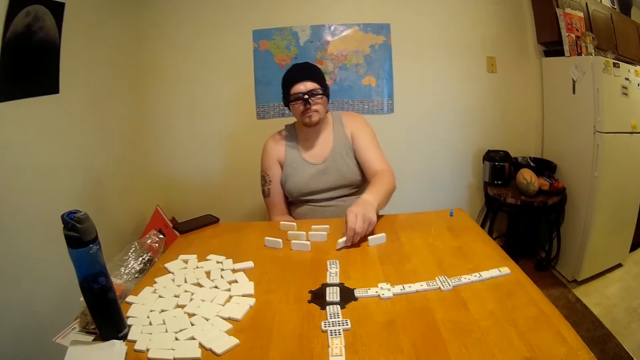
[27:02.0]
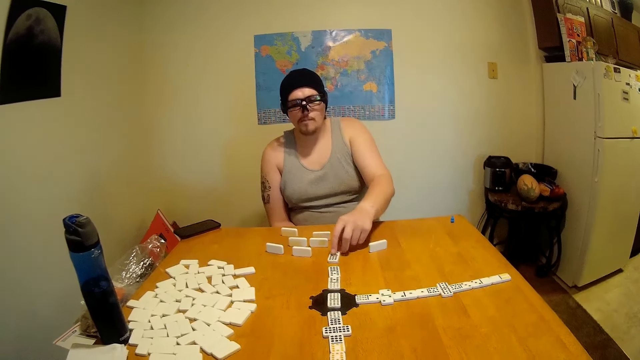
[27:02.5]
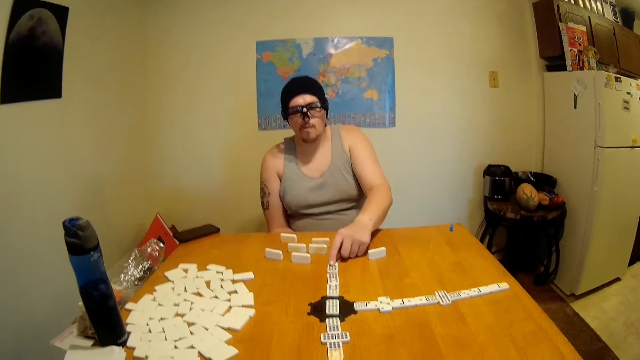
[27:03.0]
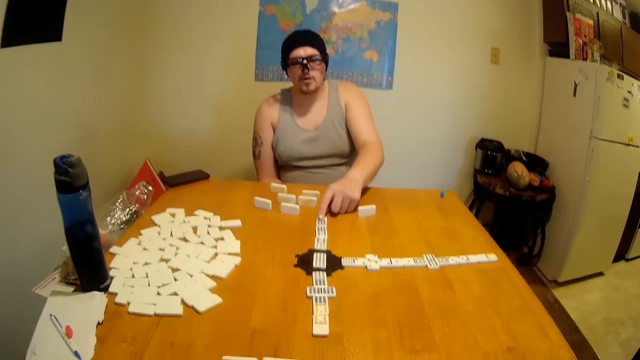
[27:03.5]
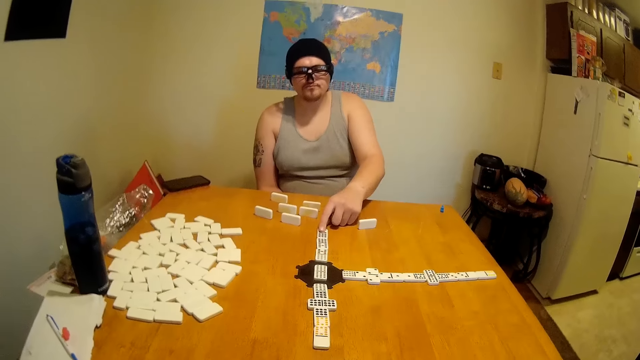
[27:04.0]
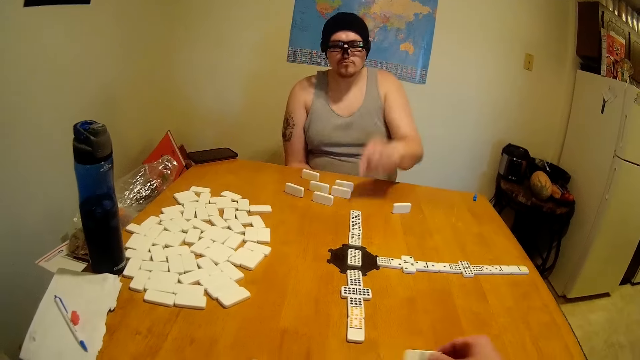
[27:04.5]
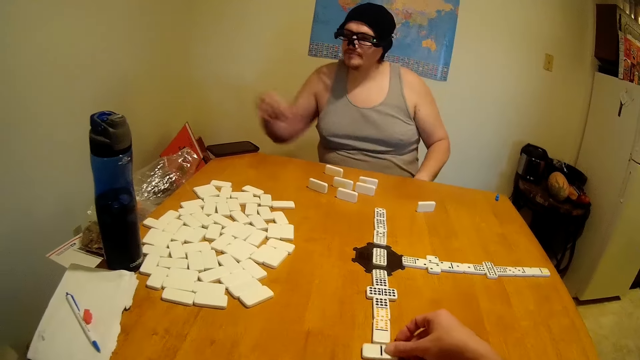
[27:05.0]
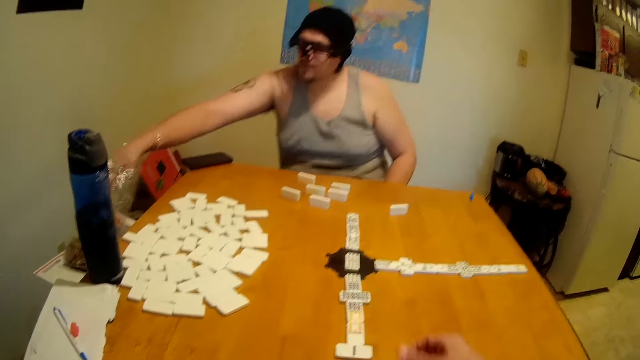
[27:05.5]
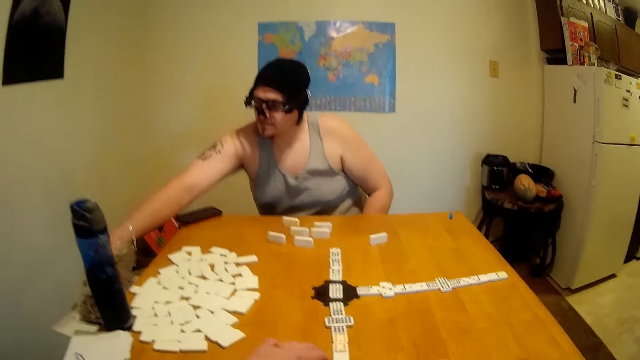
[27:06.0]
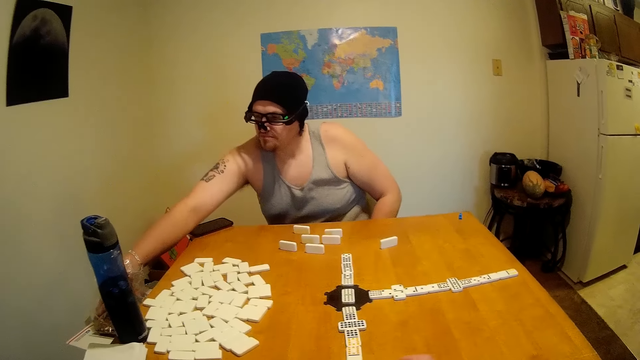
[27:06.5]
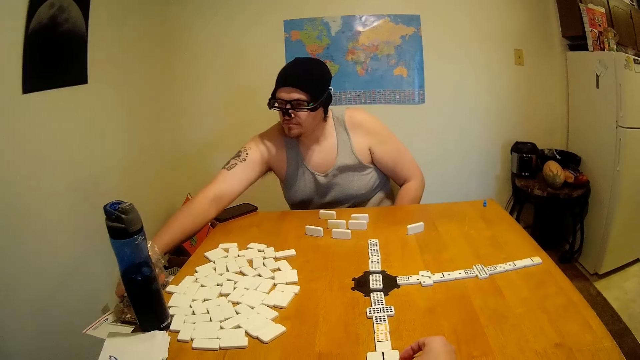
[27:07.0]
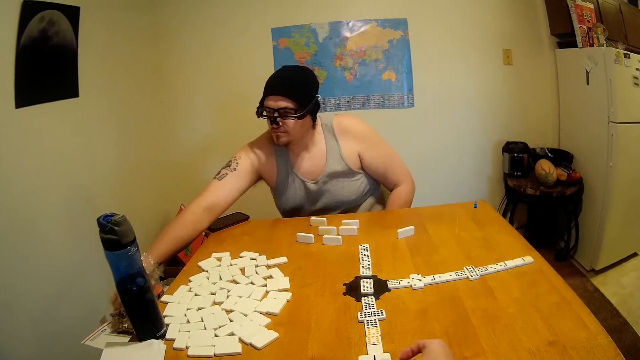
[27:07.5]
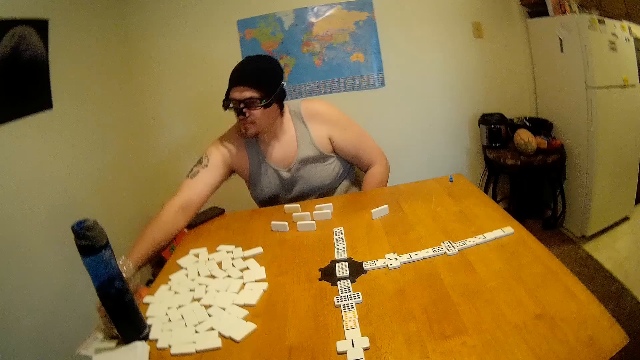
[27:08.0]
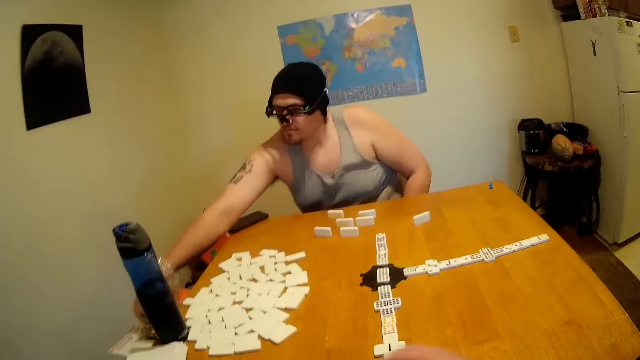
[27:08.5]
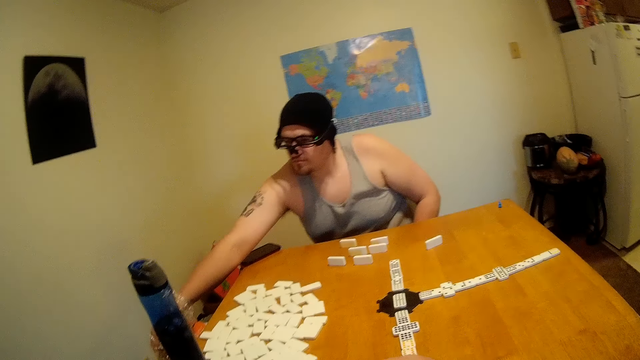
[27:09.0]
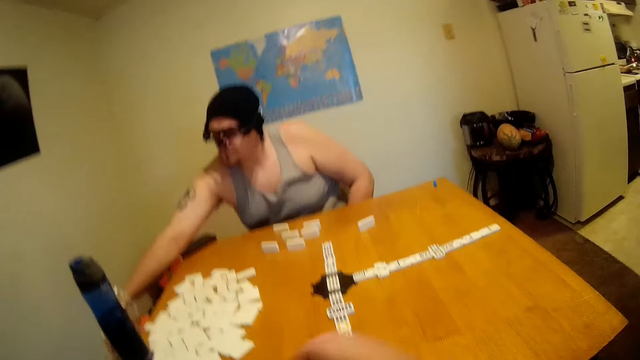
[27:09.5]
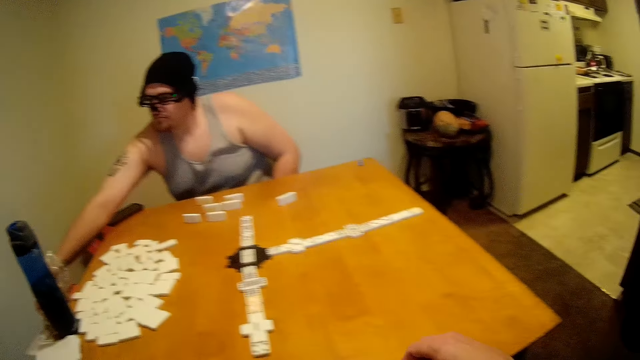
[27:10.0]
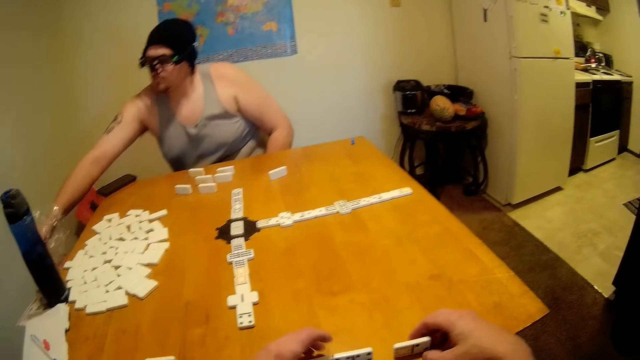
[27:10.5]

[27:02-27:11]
A man picks up a domino and places a tile at the end of a domino chain. The camera wearer places a tile at the end of the domino chain. The man pulls his hand back and places his hand on the light bag.

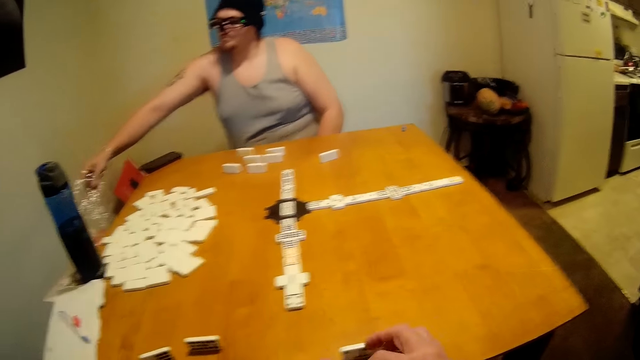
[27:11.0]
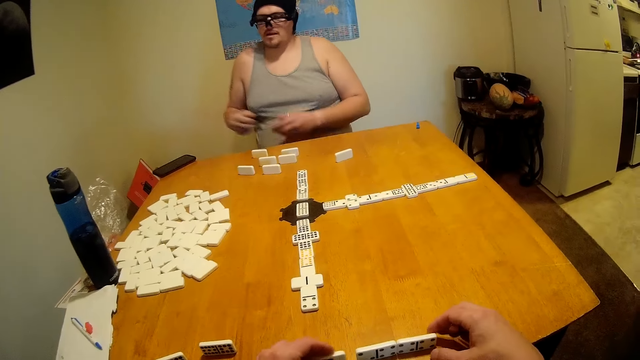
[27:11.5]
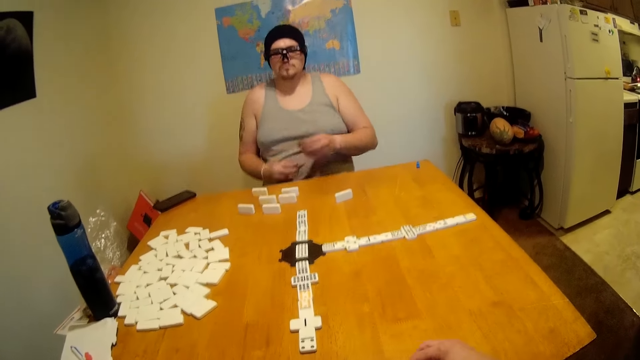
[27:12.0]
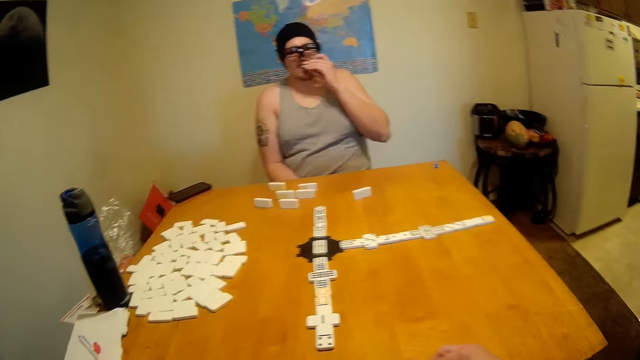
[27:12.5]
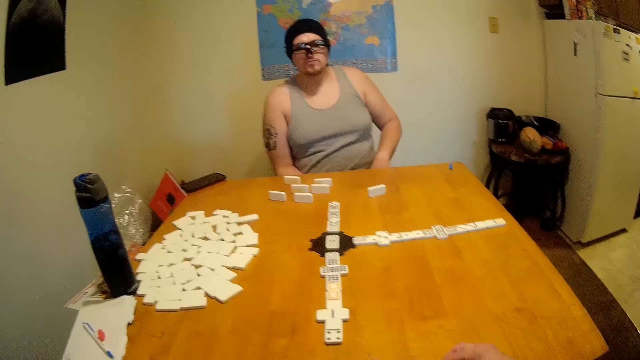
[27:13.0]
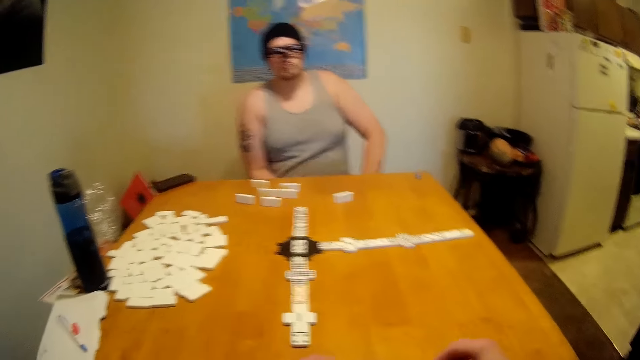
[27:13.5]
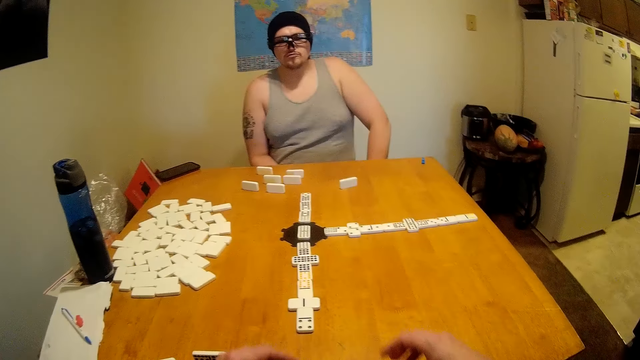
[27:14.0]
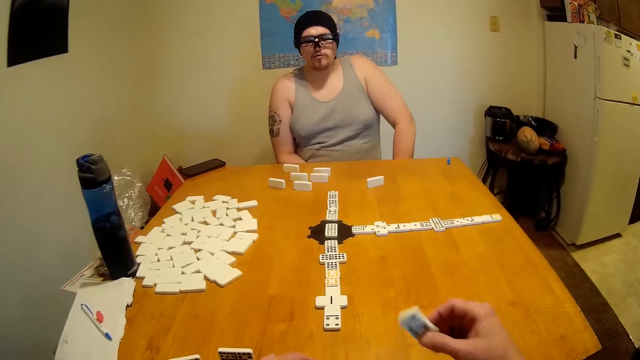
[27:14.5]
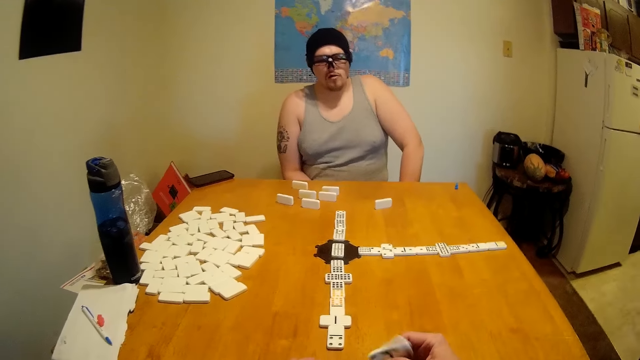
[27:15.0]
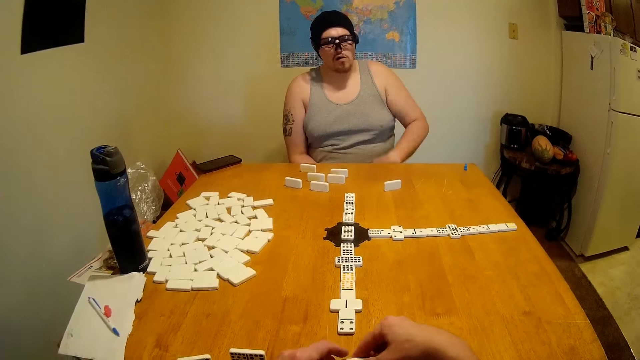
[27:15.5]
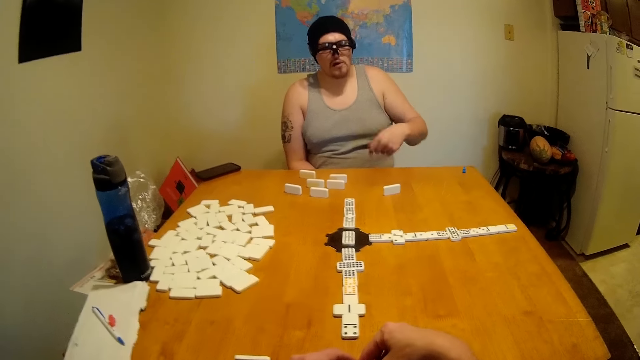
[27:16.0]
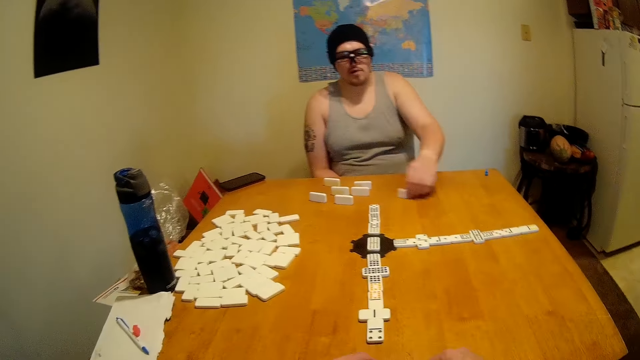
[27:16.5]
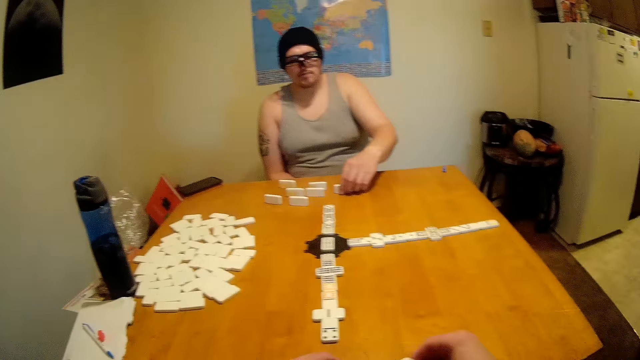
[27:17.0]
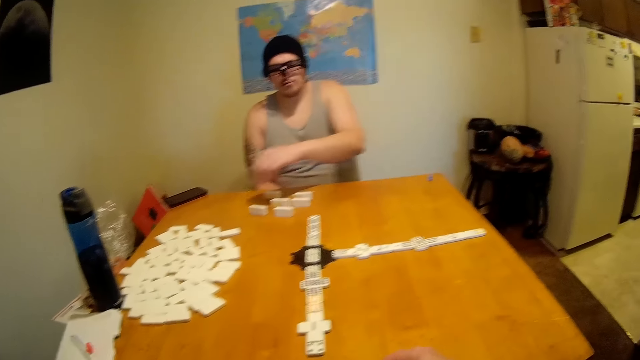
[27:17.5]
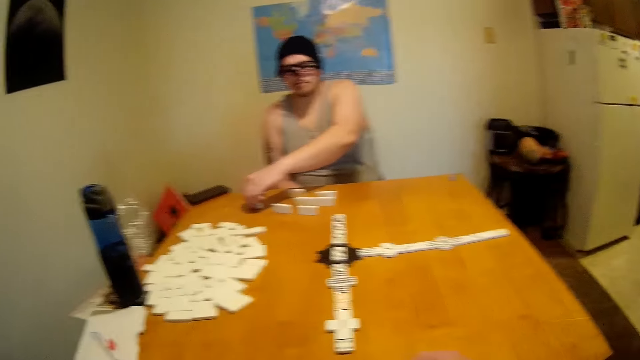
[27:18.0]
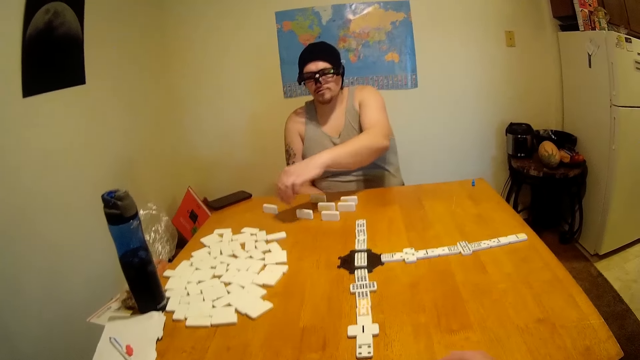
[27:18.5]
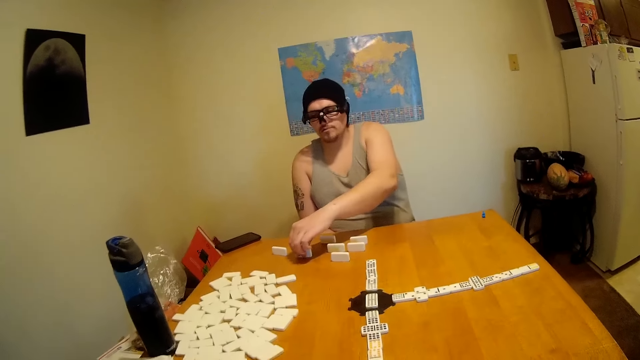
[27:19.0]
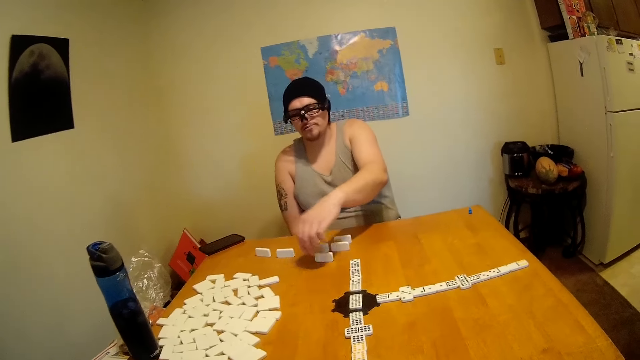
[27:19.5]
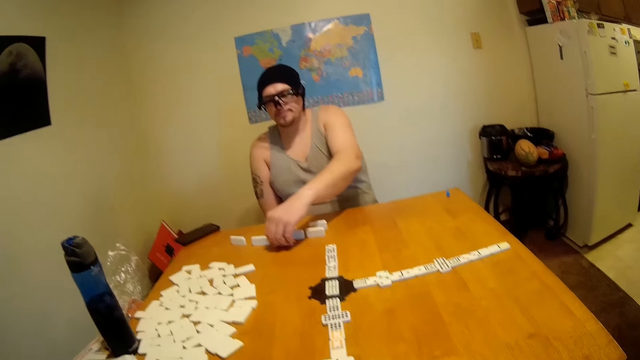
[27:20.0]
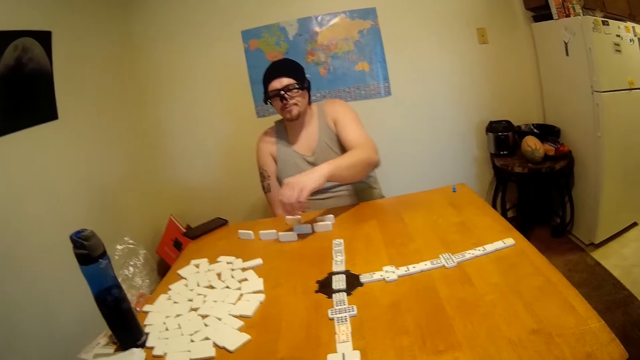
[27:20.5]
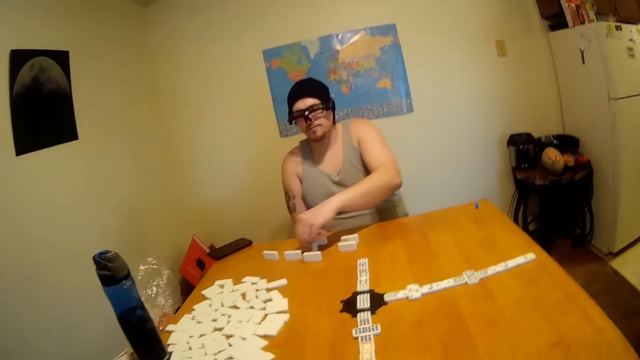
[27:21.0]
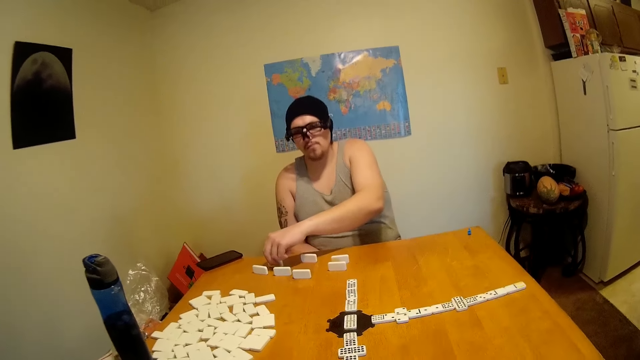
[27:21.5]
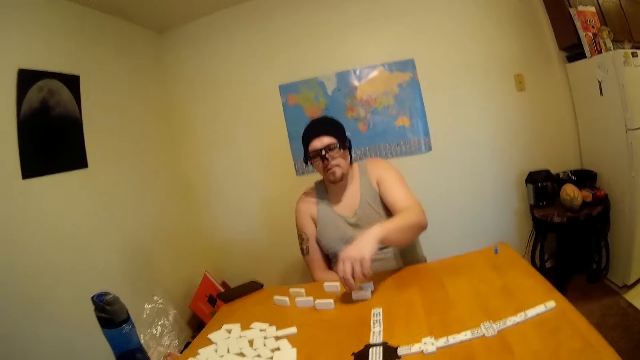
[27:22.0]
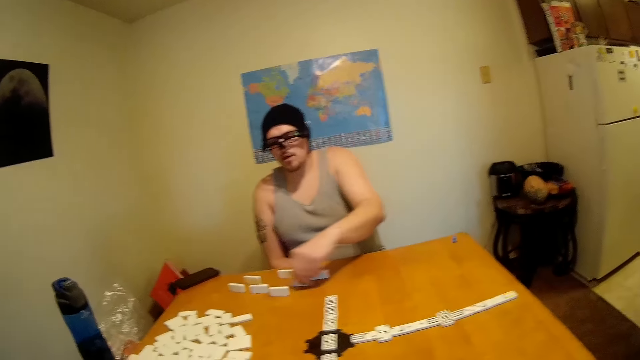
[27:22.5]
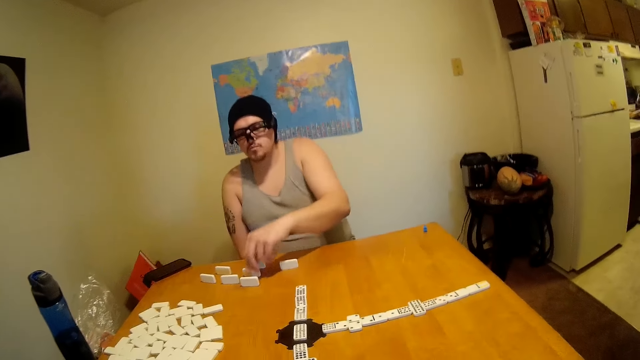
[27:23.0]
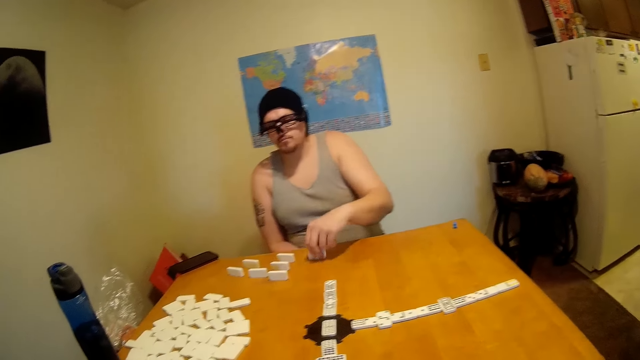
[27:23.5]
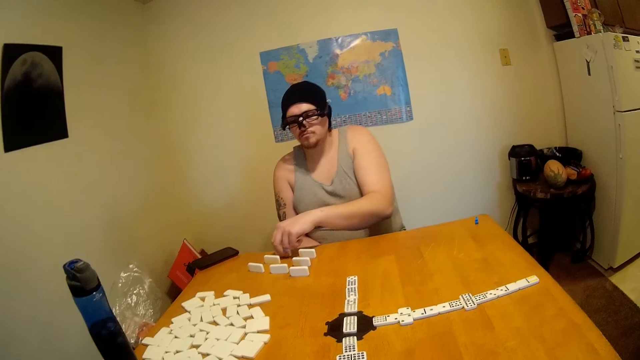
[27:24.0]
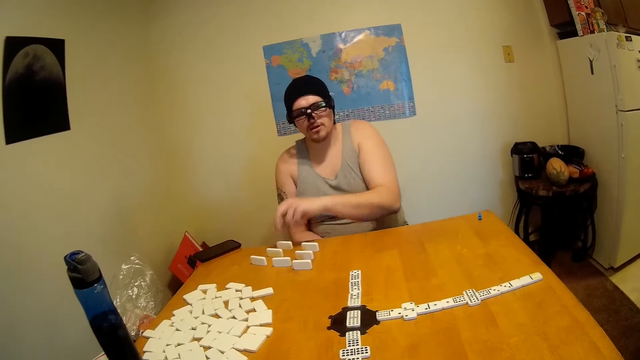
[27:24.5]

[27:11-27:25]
A man picks up a snack from the light bag. The camera wearer arranges the tiles on the table. The man takes the snack to the other hand, eats the snack, and drops his hand. The camera wearer lifts a tile from the table. Another man looks around the table. The camera wearer places the rectangular dice on the table. The other man moves the rectangular dice on the table, lifts the rectangular dice, and drops the rectangular dice on the table. The camera wearer moves the rectangular dice on the table. The other man moves the rectangular dice on the table and arranges the tiles on the table. The camera wearer looks around the table. The other man moves the rectangular dice on the table.
